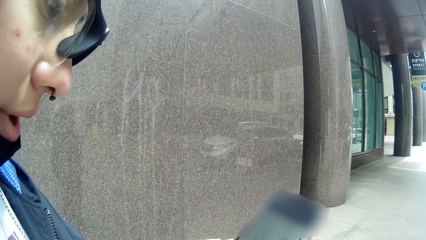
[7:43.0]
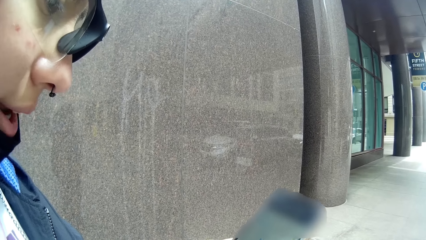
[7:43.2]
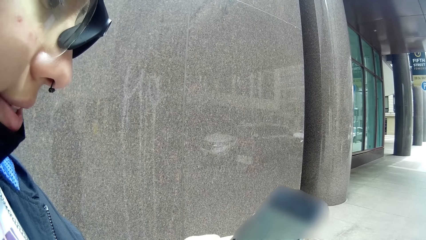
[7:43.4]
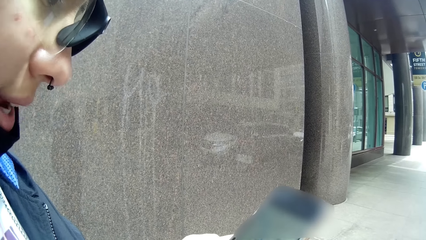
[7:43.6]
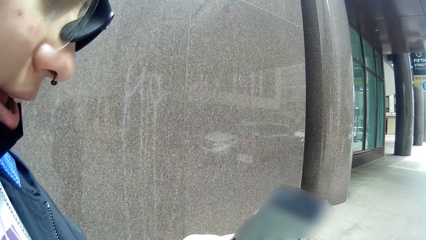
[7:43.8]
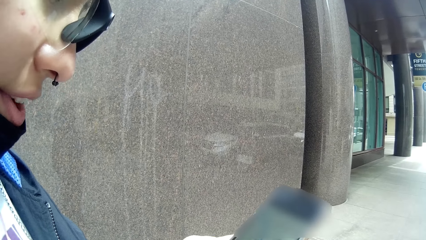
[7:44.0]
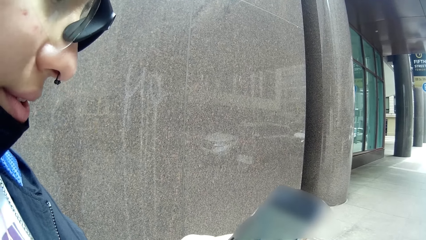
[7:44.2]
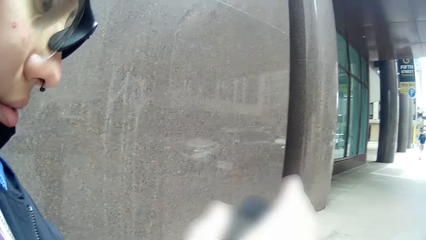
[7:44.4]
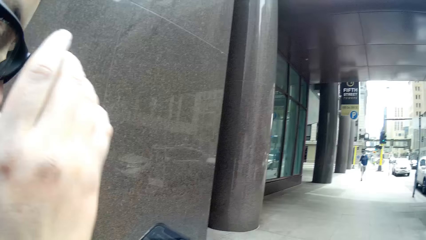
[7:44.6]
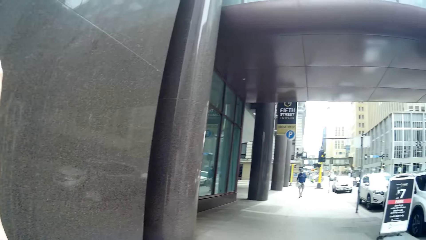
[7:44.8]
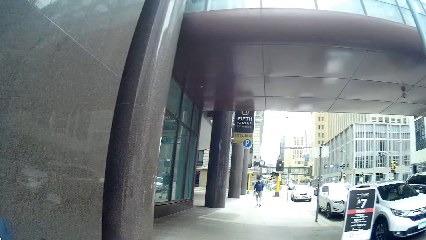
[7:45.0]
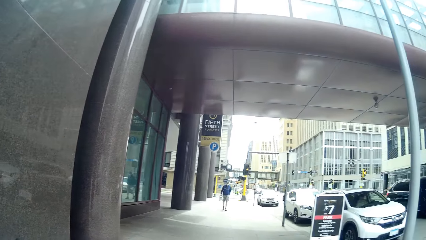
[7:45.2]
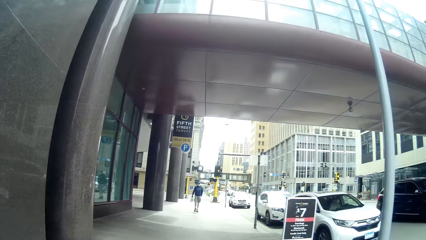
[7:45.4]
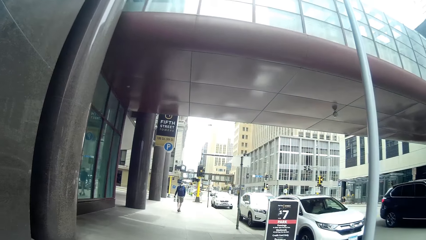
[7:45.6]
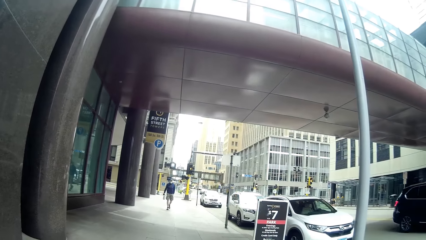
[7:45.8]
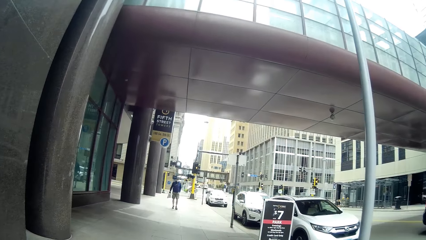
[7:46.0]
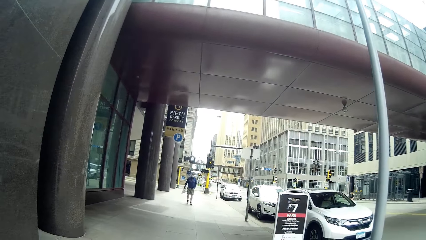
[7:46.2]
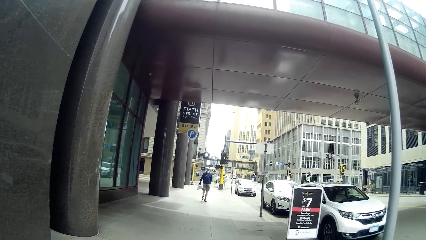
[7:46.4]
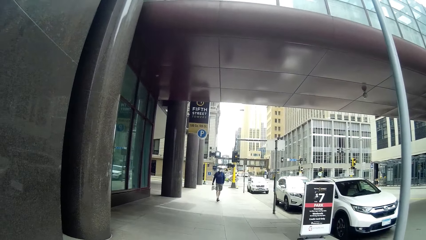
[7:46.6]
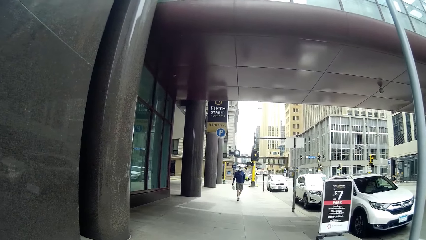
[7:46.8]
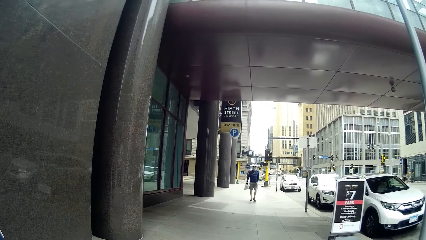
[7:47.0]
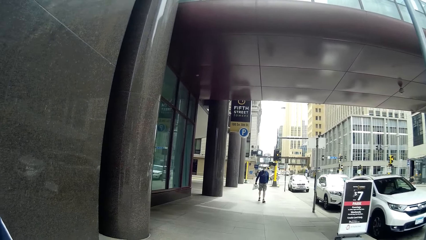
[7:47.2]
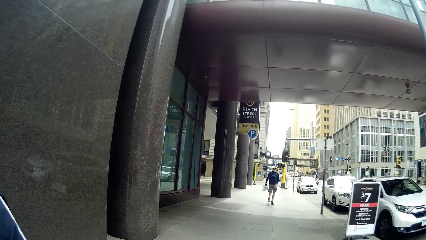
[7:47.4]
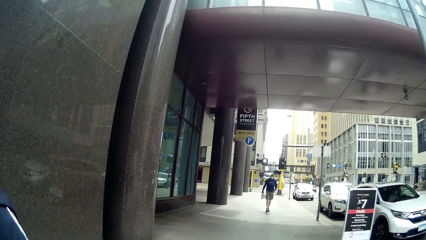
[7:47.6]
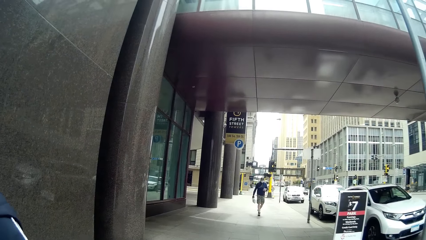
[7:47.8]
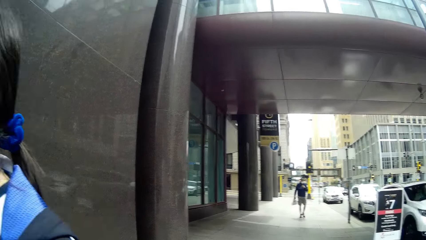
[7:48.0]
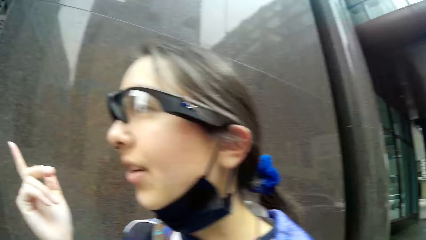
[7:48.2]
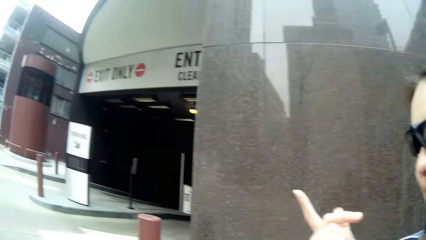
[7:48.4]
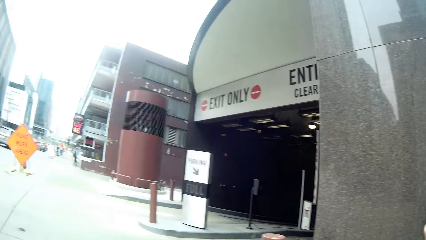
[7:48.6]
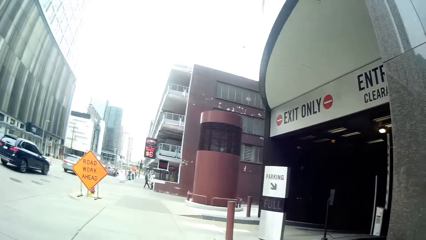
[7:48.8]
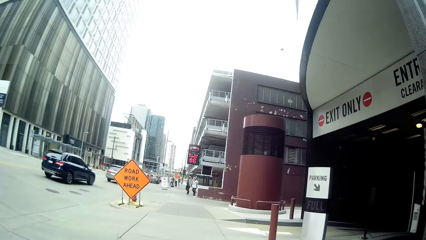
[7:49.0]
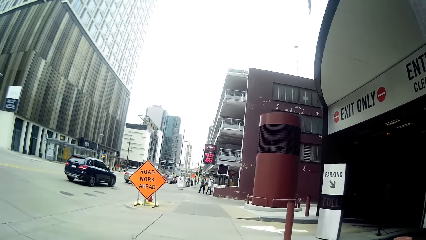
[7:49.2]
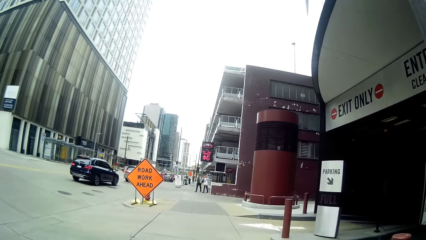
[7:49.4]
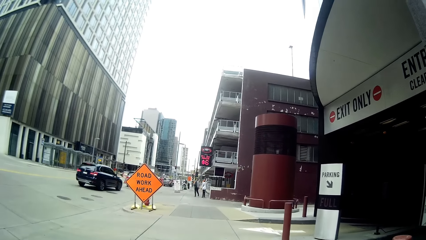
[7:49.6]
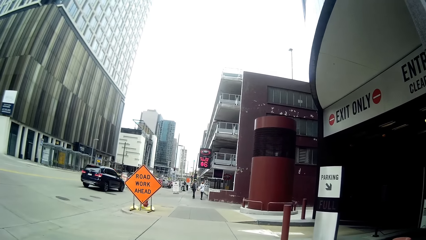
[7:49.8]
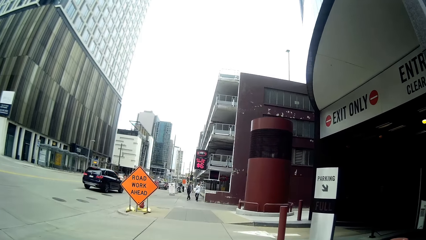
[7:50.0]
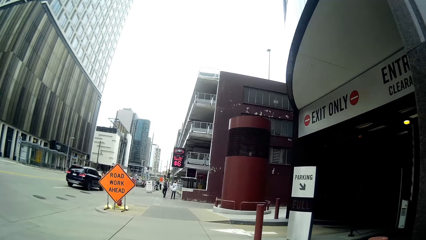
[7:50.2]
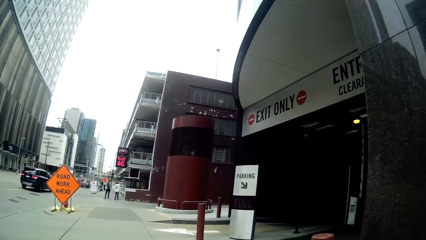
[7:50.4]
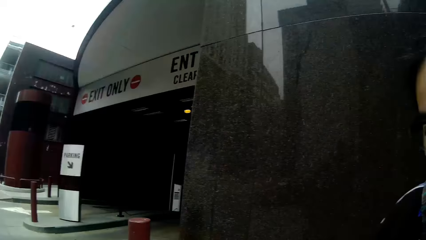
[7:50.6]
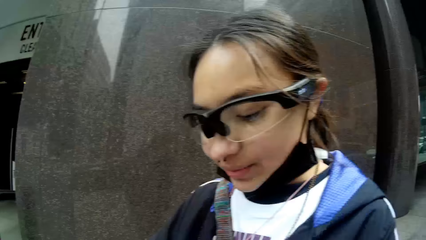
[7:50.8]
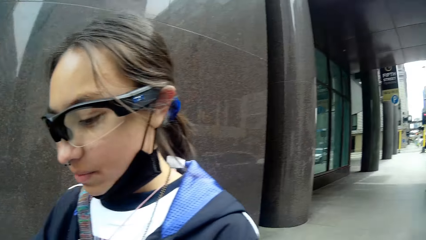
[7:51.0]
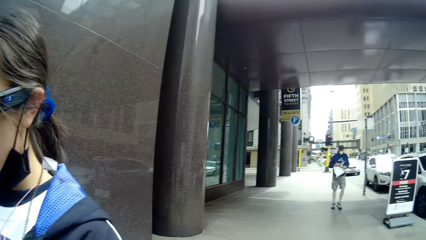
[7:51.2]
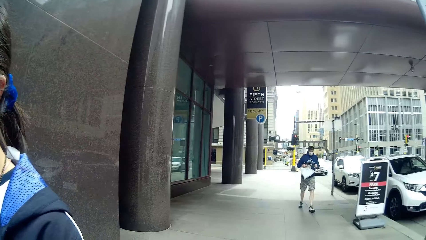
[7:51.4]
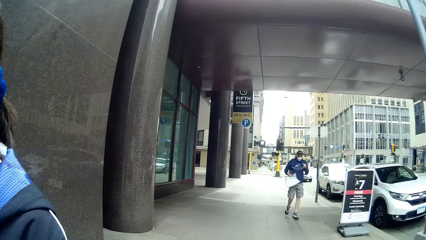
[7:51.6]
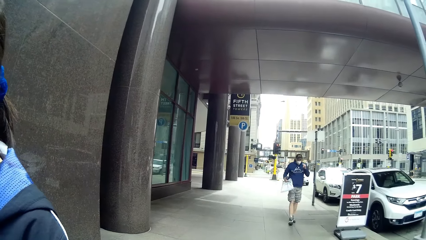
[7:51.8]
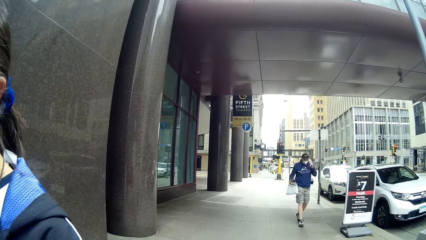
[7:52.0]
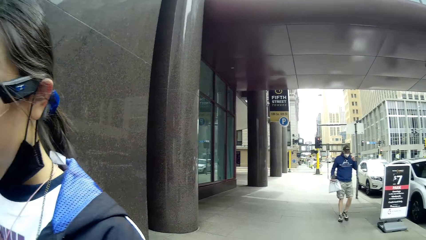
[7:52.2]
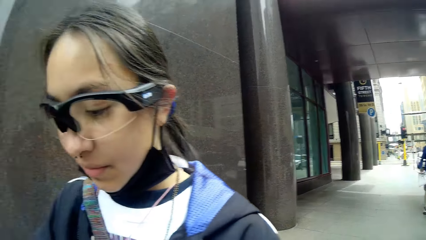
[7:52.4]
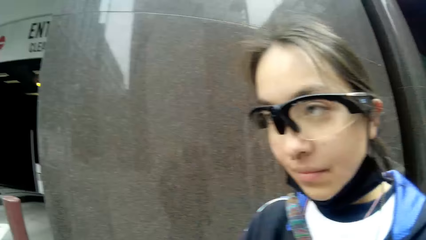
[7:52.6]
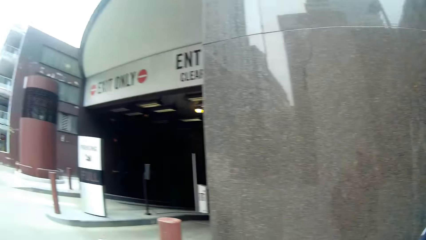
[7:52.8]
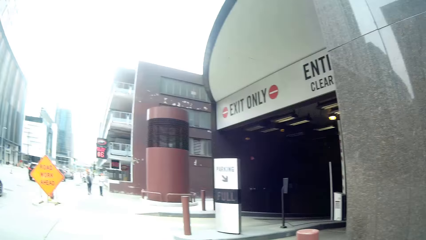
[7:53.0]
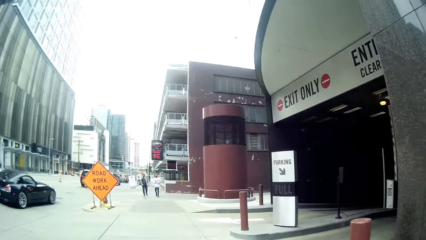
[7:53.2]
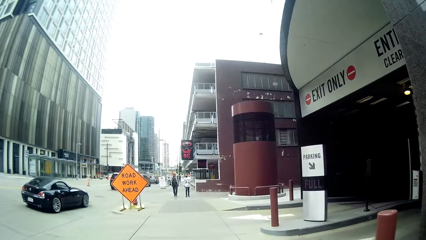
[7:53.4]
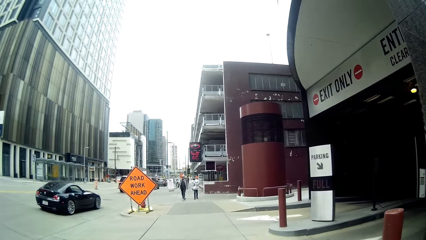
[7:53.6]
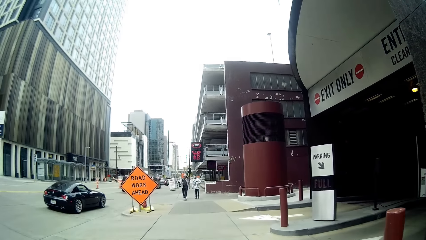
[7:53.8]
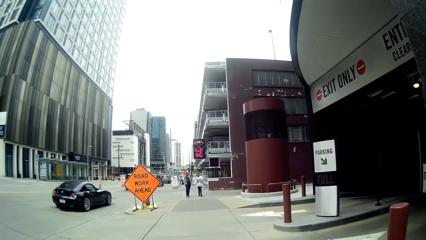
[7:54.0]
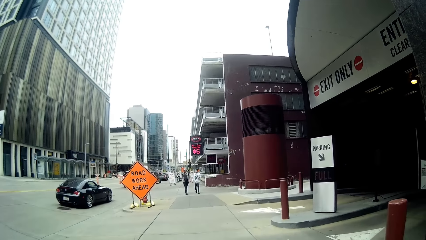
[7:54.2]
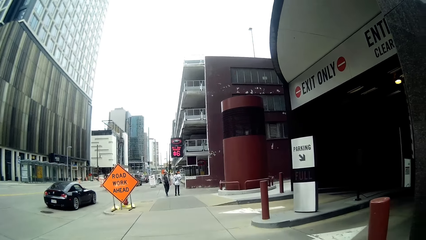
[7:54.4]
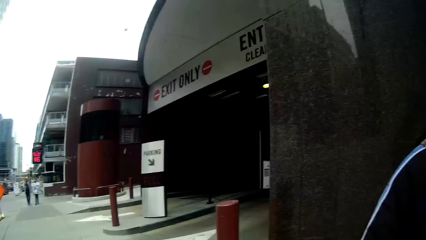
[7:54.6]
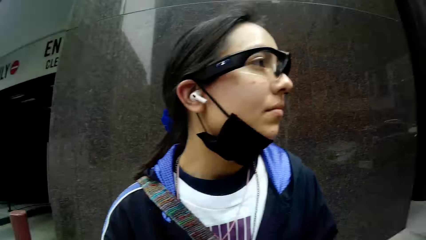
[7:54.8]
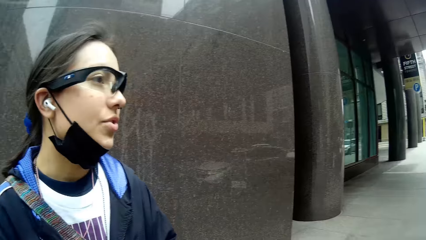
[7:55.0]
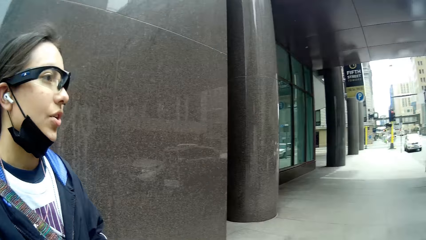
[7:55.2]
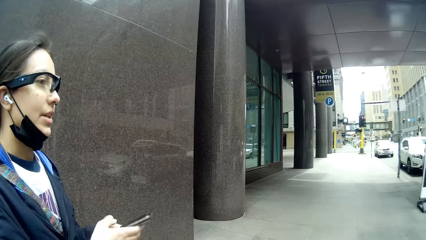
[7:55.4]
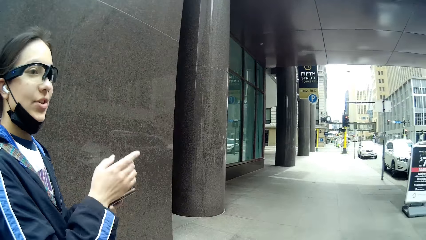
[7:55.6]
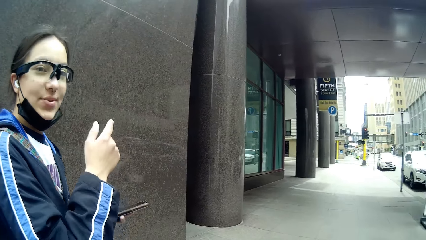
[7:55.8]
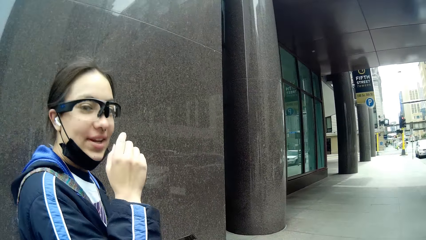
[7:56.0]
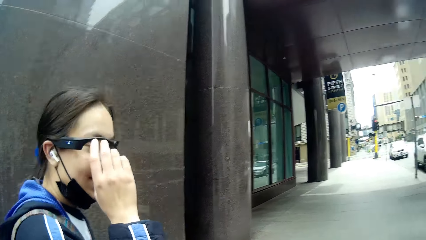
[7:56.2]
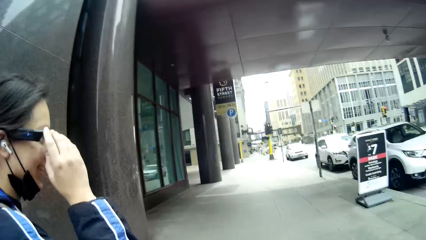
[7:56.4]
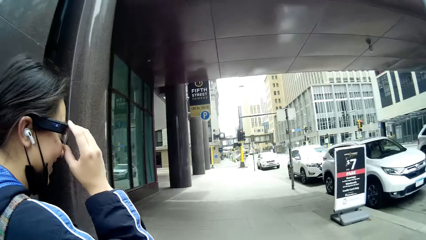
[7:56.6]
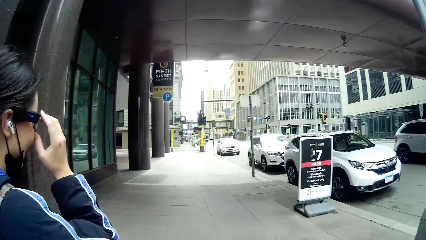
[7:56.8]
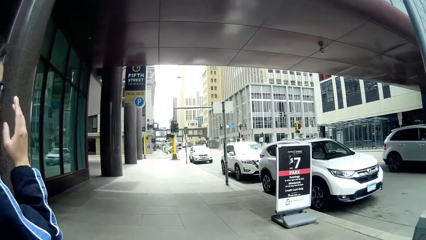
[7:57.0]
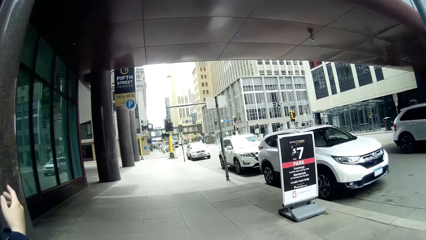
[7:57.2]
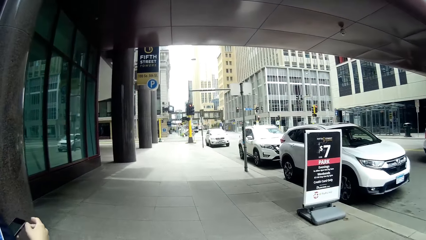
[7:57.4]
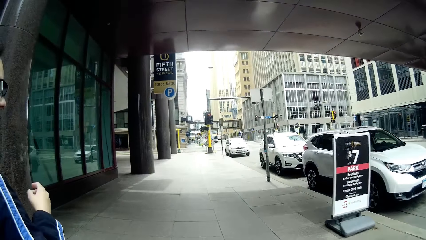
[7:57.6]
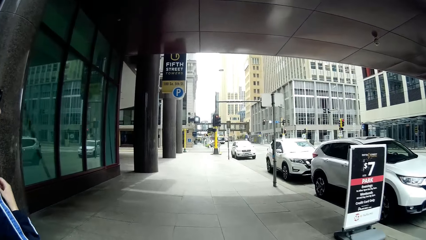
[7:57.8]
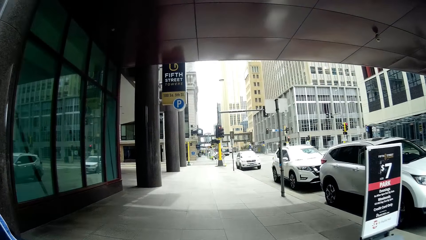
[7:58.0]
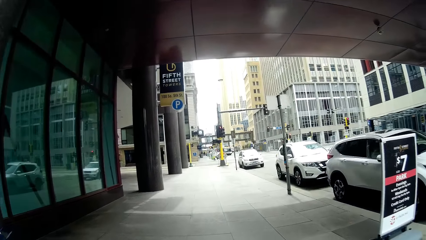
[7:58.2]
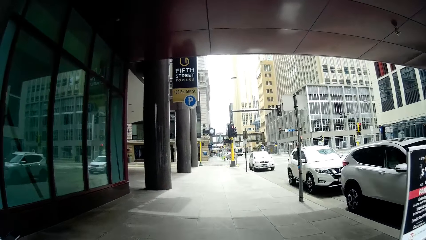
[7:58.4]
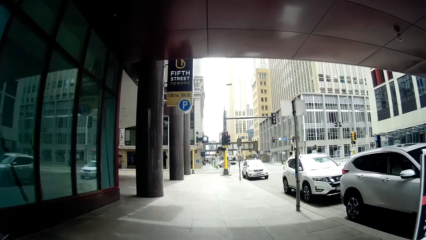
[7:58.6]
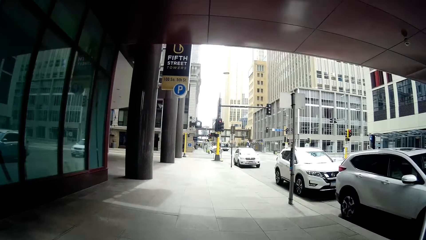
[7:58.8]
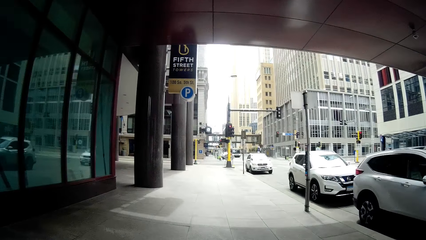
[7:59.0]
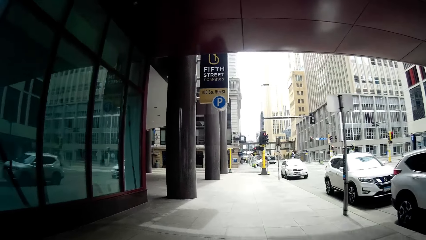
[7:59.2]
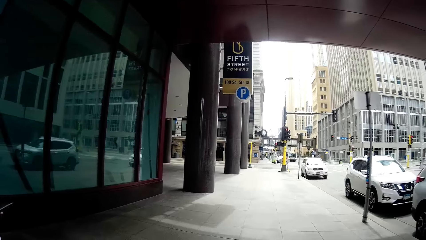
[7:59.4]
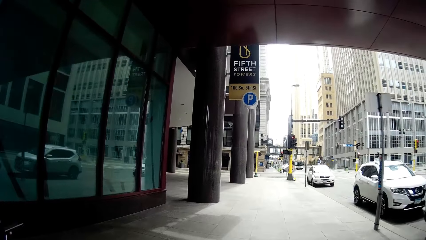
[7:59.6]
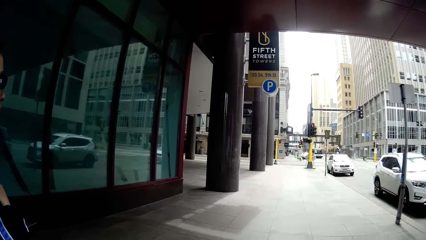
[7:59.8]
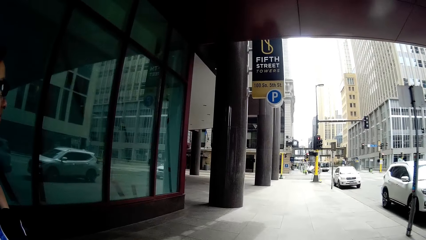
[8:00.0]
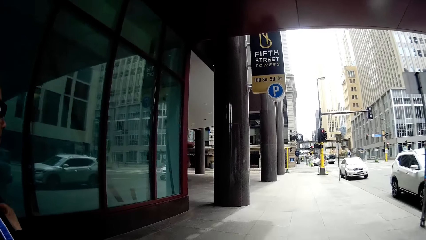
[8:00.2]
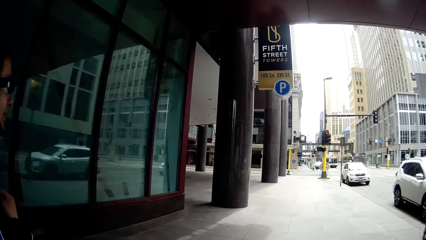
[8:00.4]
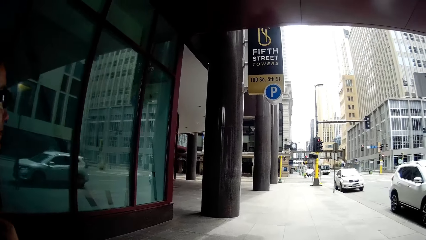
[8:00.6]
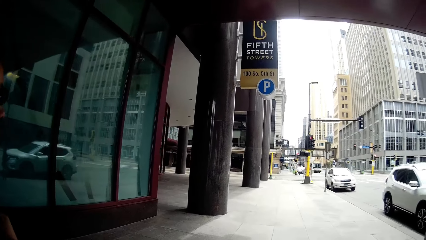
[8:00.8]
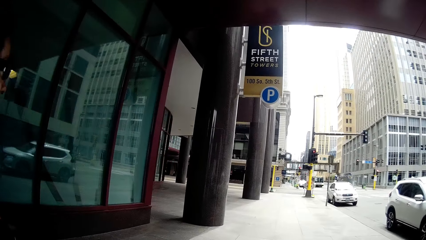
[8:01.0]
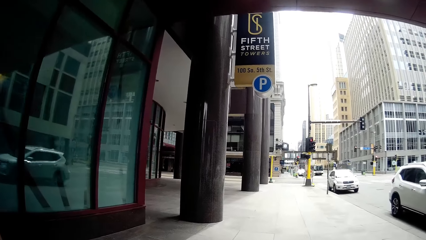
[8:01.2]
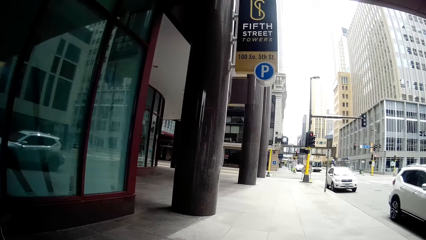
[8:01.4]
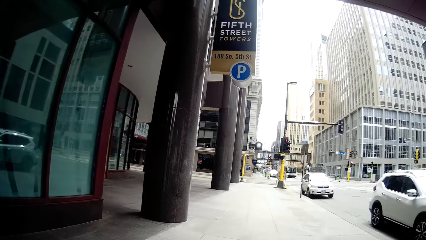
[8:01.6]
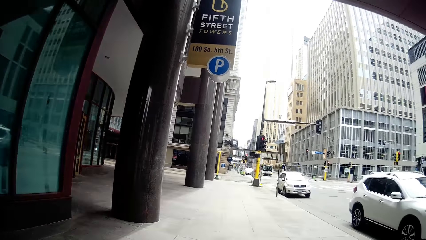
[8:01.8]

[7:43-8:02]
The woman adjusts her glasses with her right hand. The camera wearer stares around. The woman adjusts her glasses with her right hand again. The camera wearer walks on the sidewalk.
